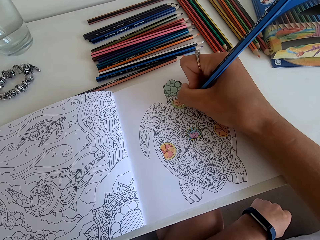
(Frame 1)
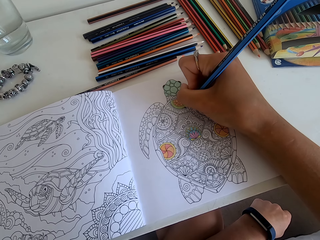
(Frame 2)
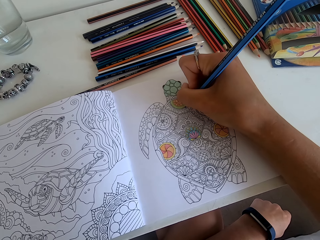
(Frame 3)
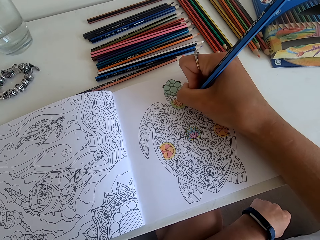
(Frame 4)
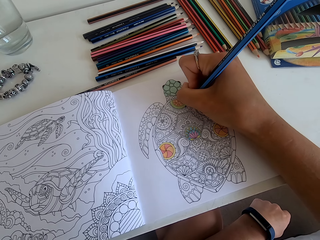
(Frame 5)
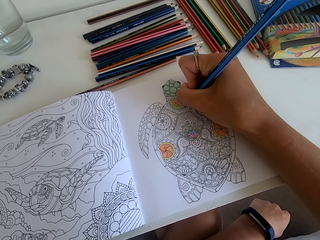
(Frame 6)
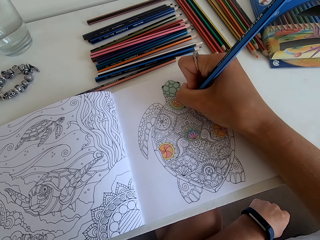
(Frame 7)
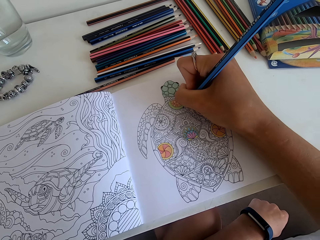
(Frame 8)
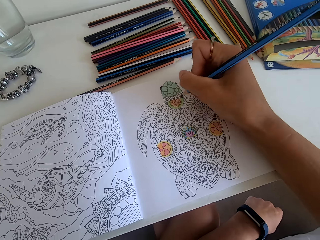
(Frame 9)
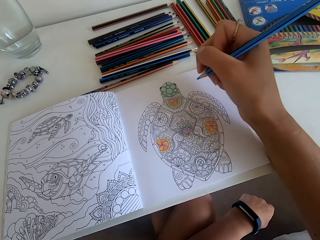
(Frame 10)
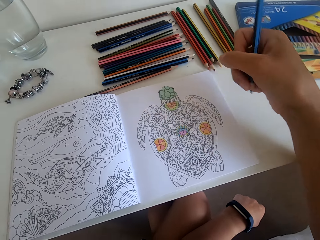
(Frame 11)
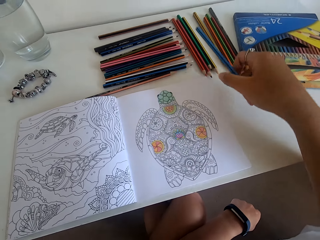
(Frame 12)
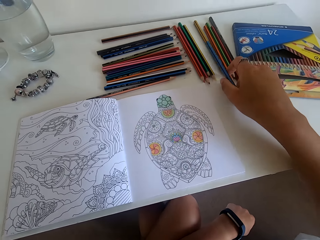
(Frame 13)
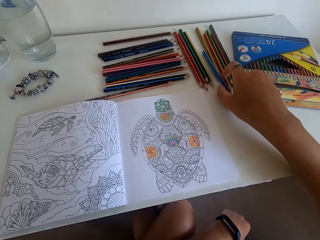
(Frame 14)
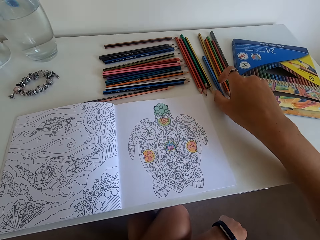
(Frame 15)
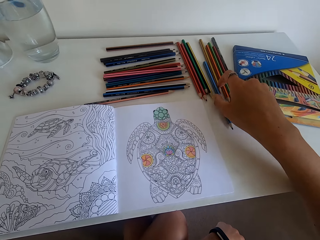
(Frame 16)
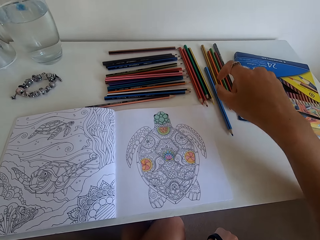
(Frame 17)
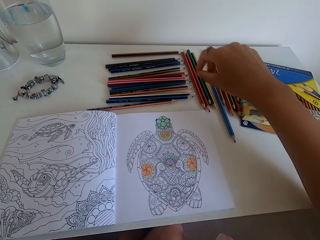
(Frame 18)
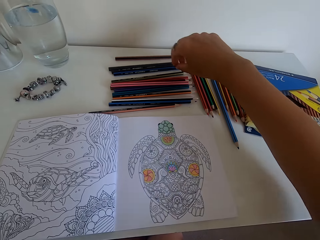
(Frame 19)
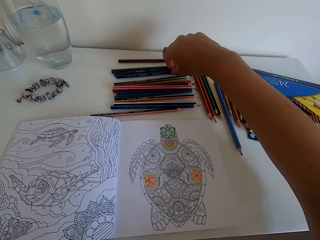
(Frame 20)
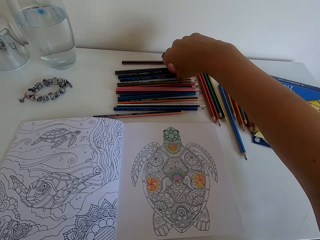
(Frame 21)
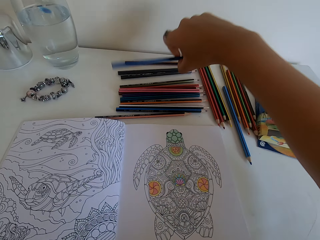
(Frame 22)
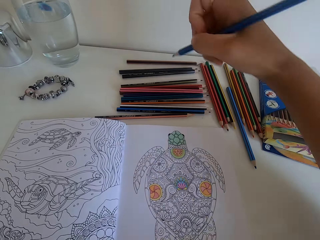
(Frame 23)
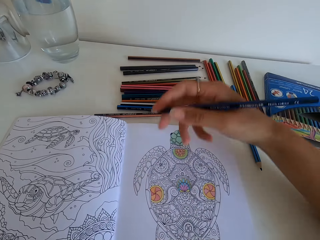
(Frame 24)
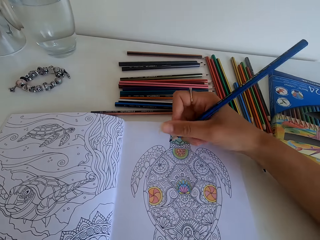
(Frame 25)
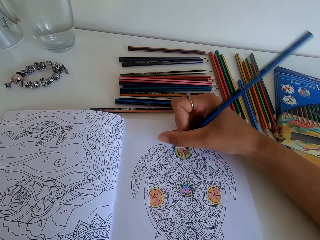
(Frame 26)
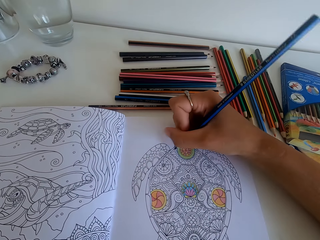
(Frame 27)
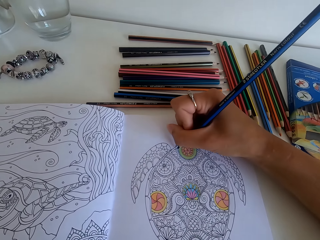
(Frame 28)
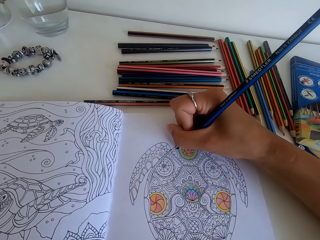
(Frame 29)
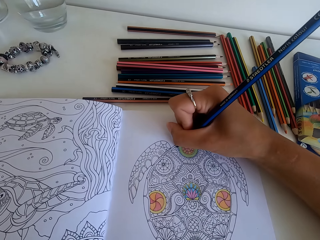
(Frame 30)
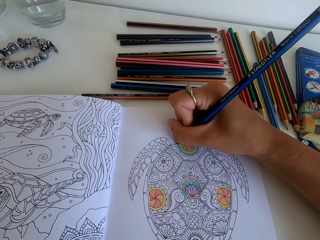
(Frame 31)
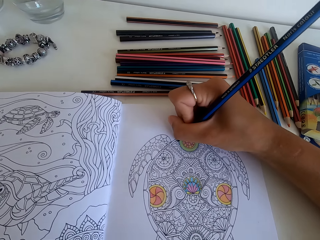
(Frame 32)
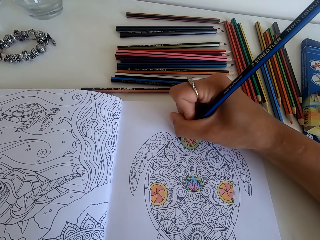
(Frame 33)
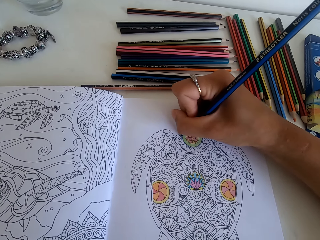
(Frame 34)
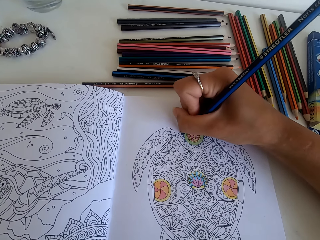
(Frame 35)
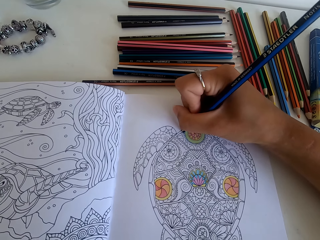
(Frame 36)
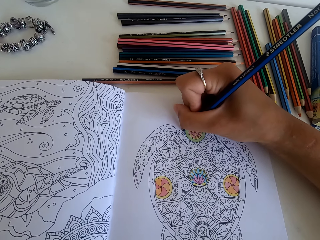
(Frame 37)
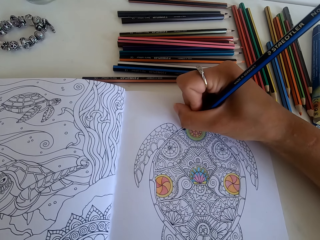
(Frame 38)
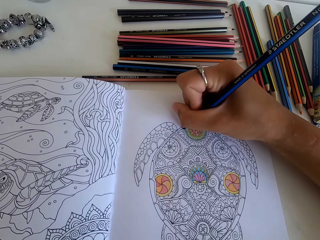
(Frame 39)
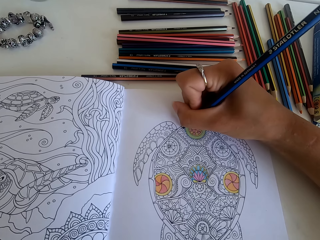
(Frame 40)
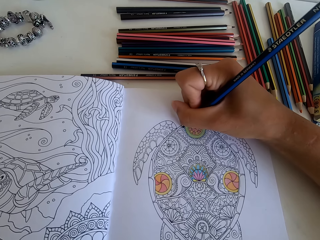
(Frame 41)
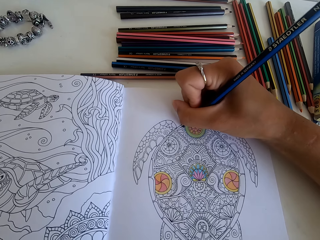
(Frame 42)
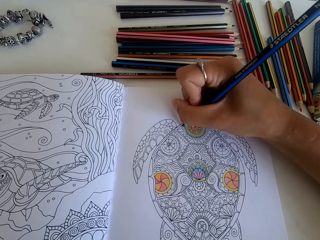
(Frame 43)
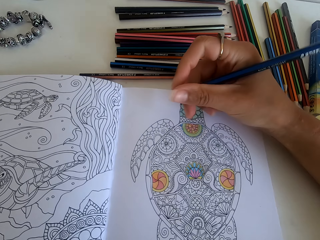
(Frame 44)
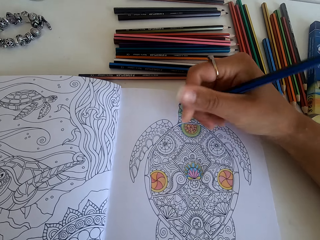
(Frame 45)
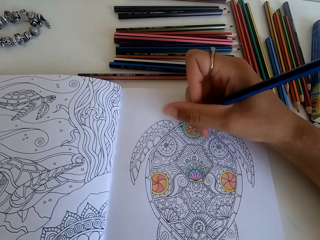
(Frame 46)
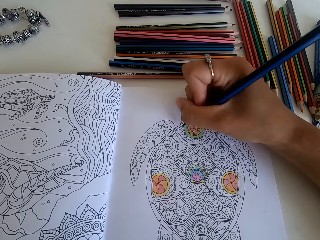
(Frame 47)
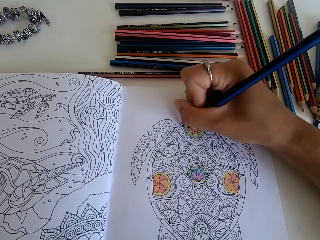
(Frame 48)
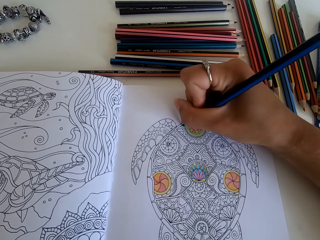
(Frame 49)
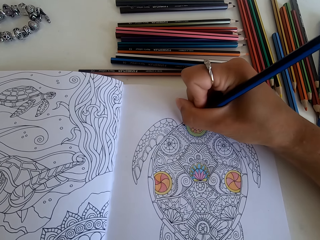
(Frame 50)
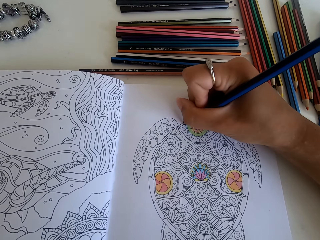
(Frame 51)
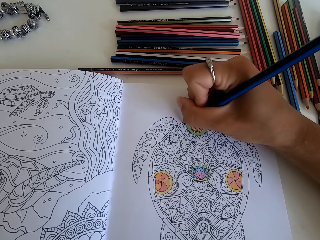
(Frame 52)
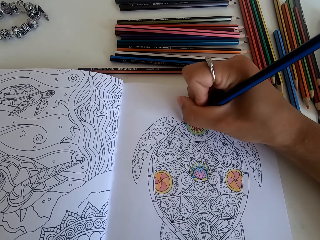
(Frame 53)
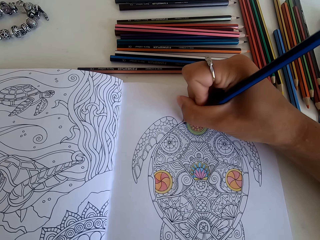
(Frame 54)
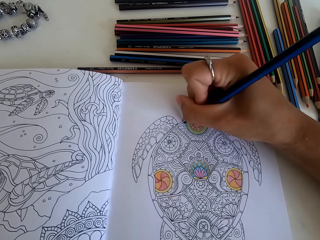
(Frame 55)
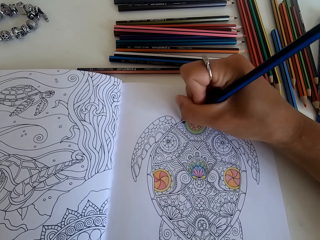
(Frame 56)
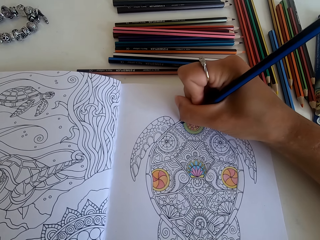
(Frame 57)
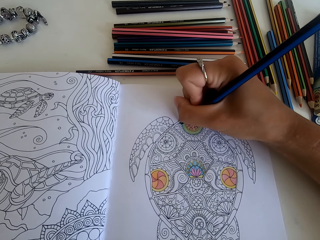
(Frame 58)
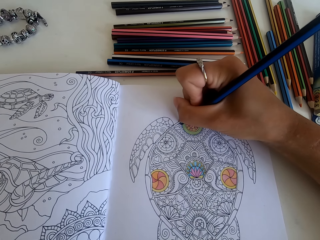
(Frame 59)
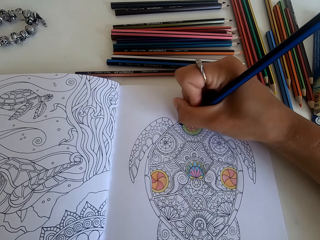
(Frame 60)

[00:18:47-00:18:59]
The camera wearer puts down the color pencil on the table. They pick another color from the table. They color the picture.

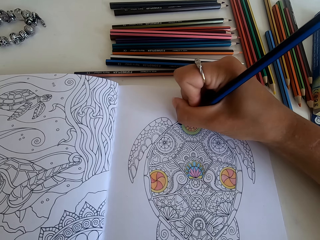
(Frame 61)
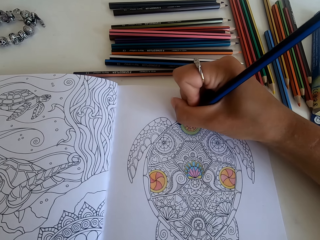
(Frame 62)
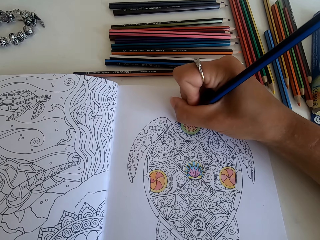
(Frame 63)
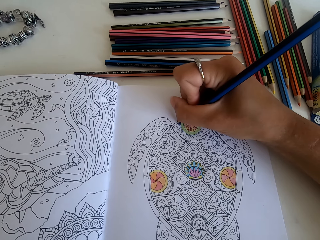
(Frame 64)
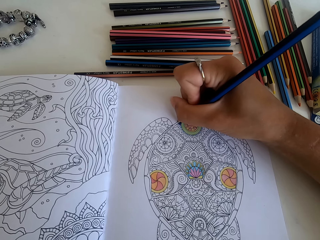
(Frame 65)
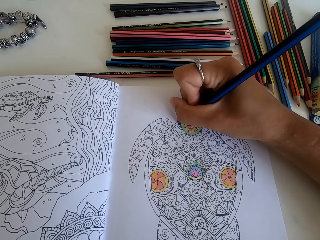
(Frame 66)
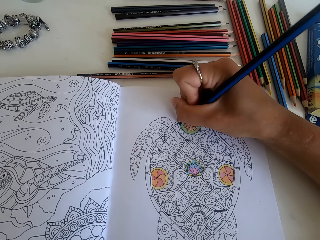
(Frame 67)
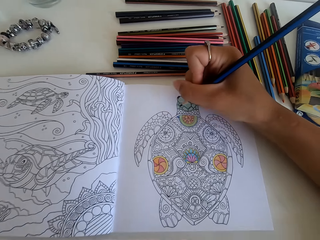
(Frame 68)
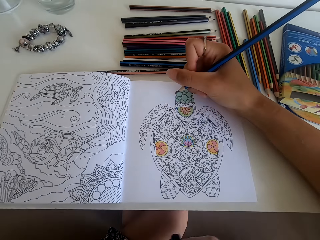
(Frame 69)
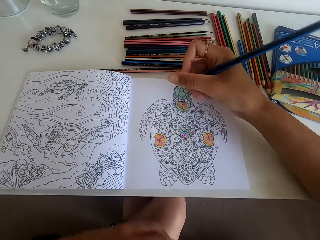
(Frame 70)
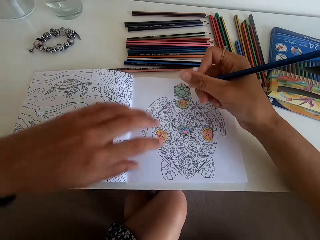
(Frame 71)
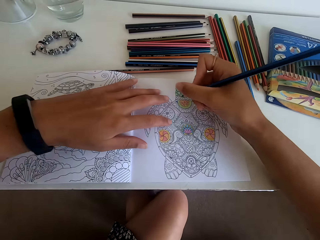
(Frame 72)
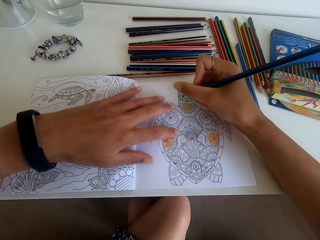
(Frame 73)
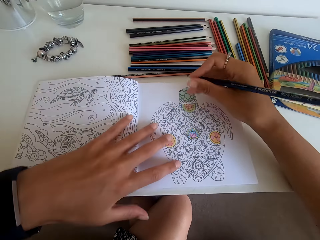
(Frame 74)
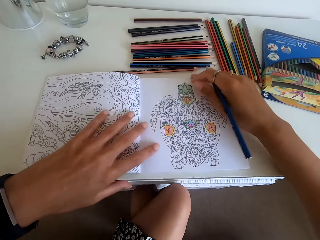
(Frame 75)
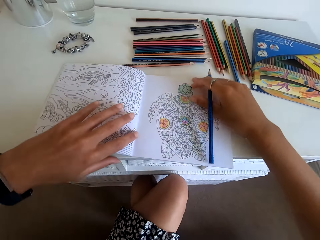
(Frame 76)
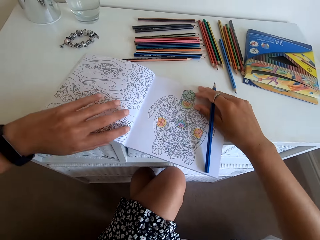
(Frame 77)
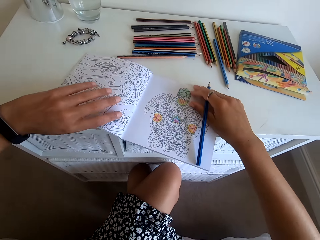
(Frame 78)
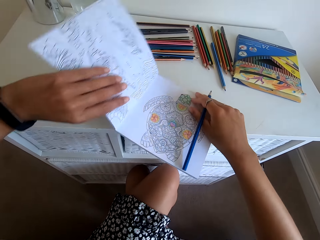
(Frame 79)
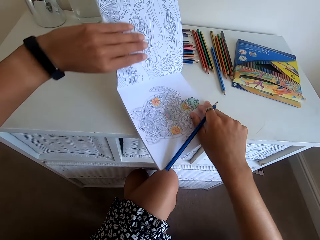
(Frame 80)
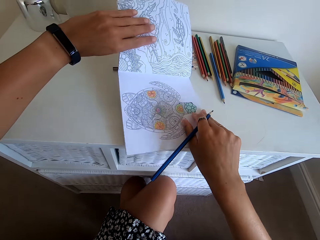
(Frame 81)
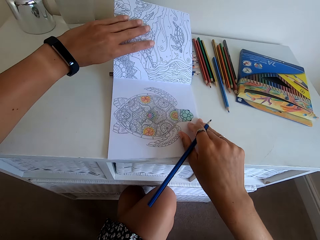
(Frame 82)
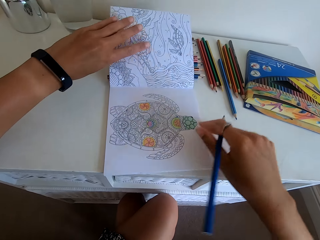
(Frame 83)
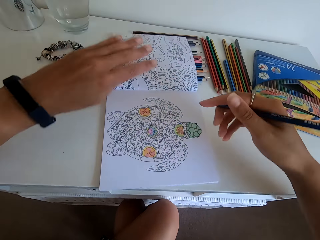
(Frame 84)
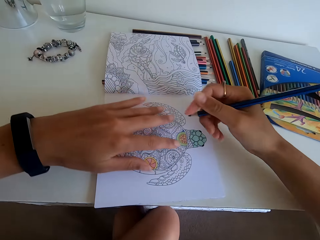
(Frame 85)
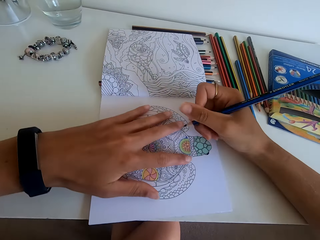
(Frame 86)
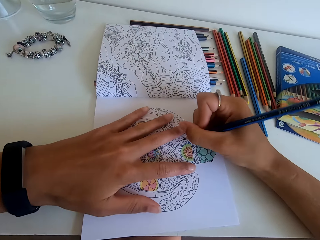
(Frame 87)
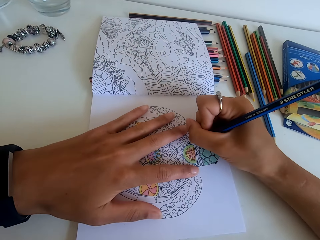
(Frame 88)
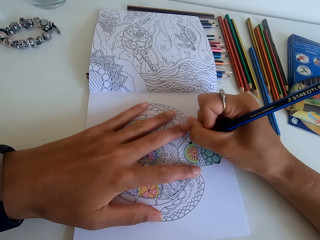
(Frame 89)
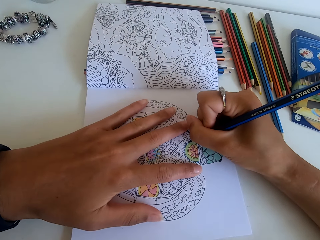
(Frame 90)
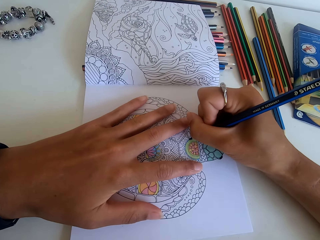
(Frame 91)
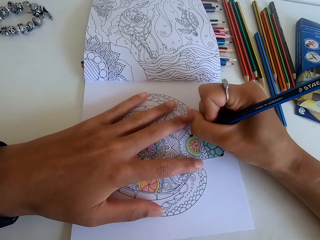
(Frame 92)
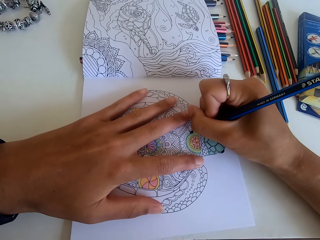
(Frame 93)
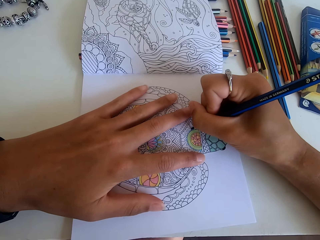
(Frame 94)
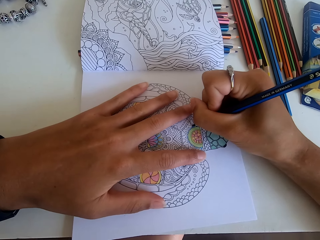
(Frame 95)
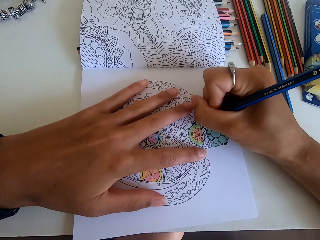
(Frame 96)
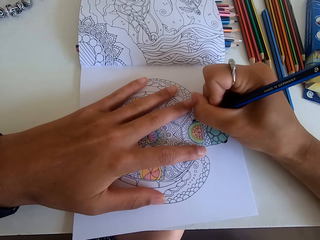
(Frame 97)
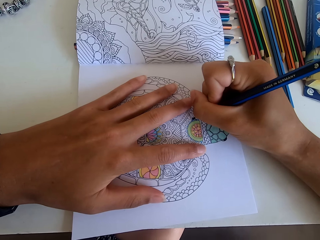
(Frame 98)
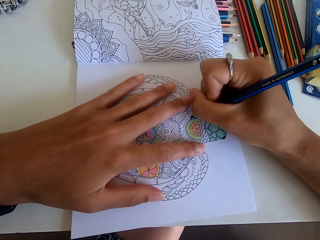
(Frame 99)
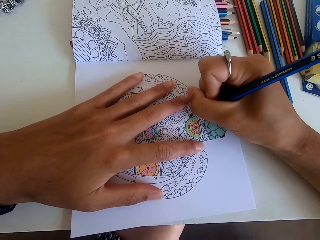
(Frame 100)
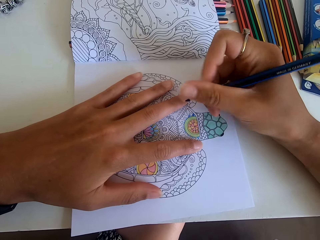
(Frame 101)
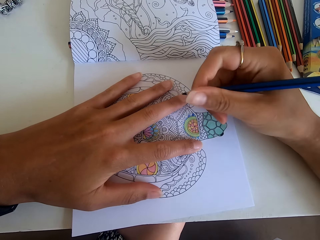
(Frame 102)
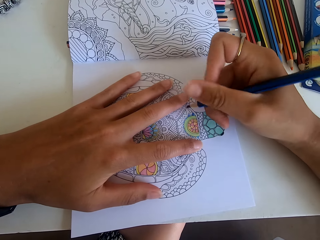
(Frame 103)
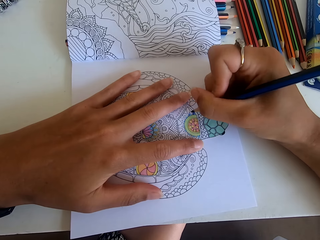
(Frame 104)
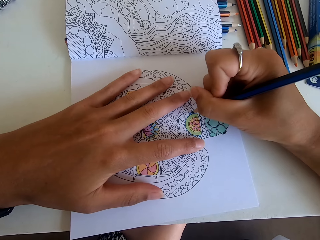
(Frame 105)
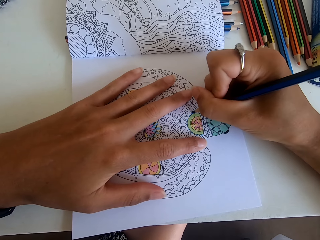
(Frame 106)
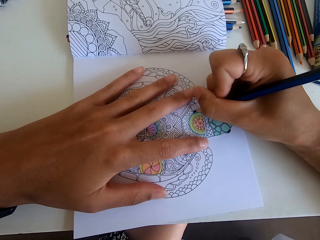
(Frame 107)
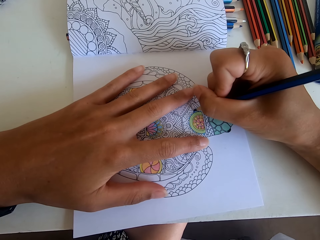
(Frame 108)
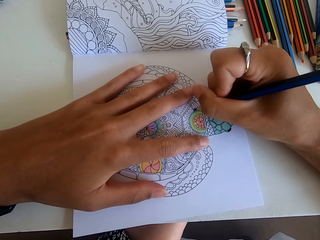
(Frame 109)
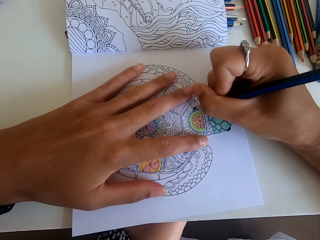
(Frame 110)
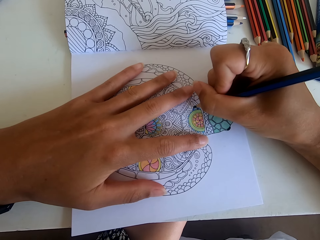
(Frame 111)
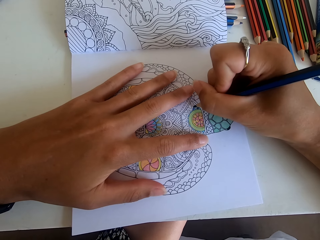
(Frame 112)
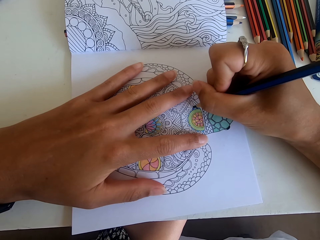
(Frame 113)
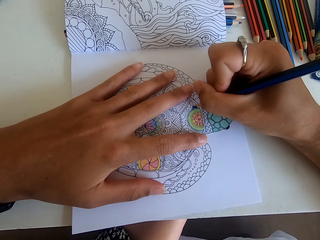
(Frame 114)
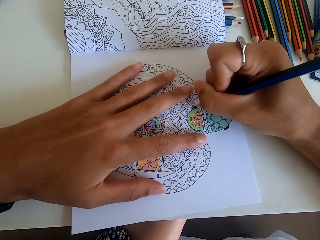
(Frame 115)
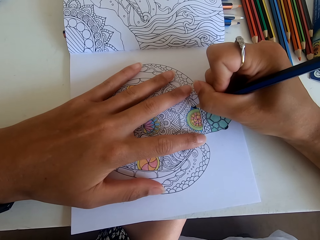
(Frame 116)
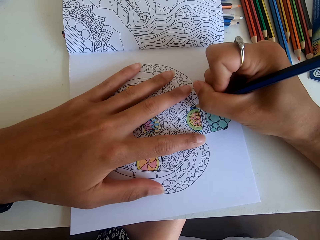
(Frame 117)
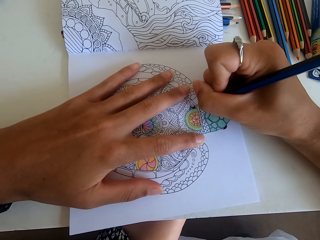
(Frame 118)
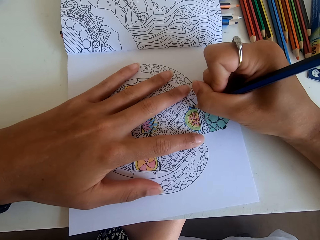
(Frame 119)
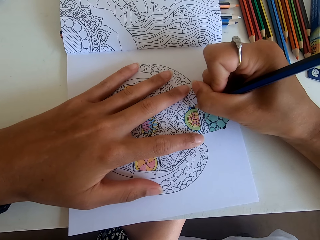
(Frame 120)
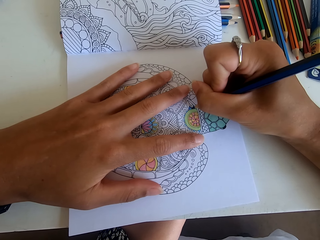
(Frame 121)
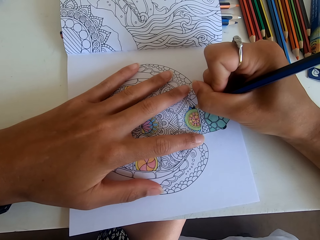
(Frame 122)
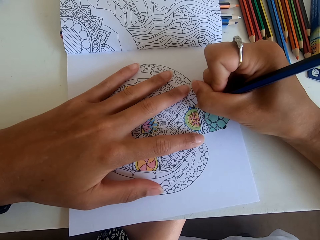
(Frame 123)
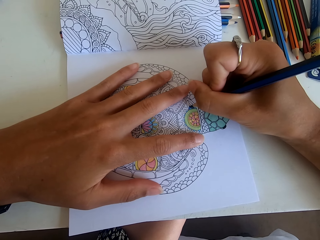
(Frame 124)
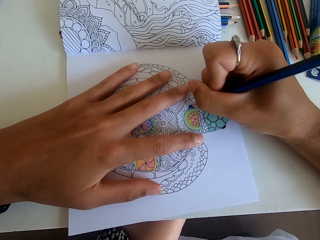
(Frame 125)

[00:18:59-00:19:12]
The camera wearer turns the drawing book. They color the picture.
